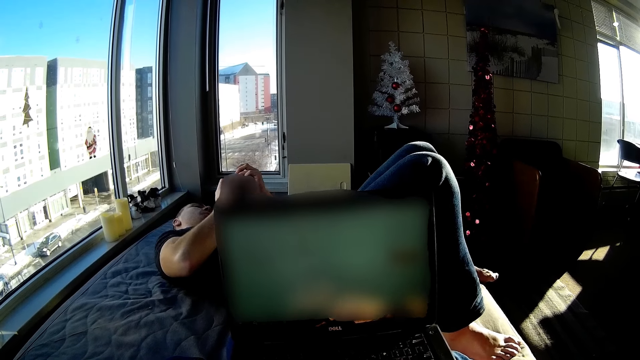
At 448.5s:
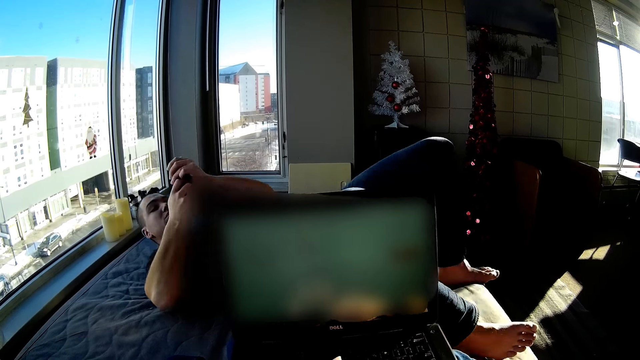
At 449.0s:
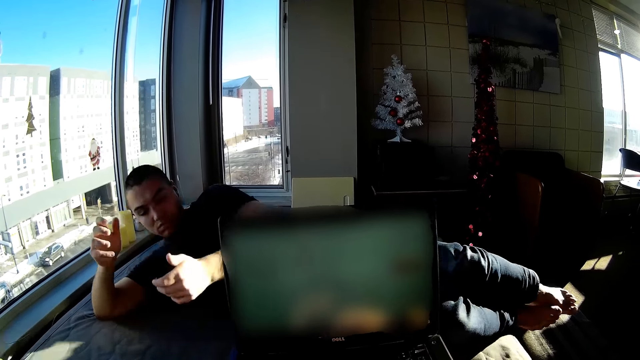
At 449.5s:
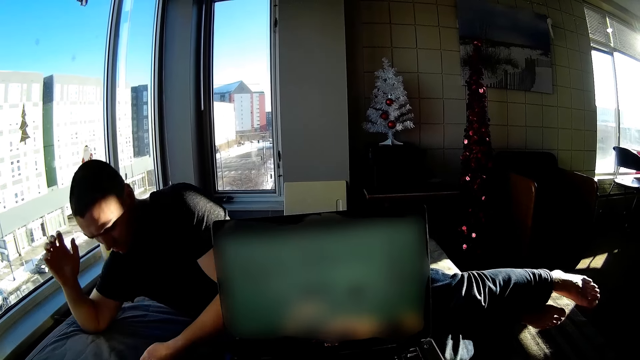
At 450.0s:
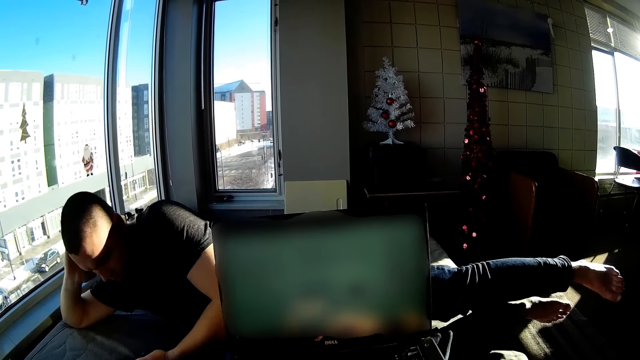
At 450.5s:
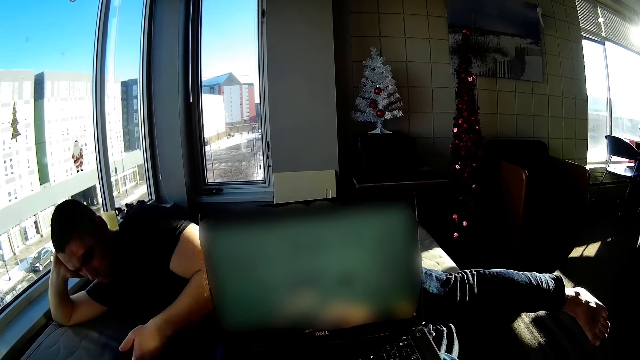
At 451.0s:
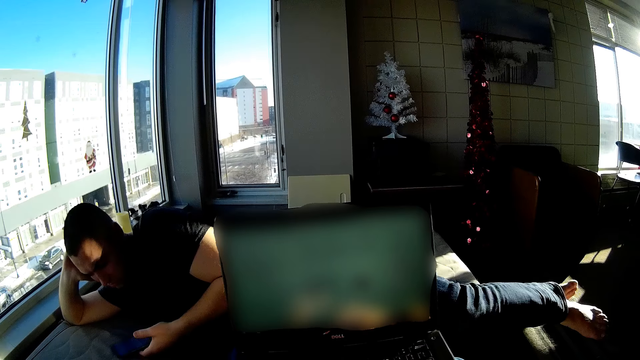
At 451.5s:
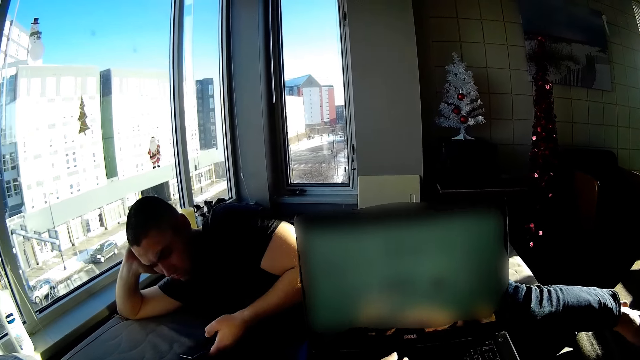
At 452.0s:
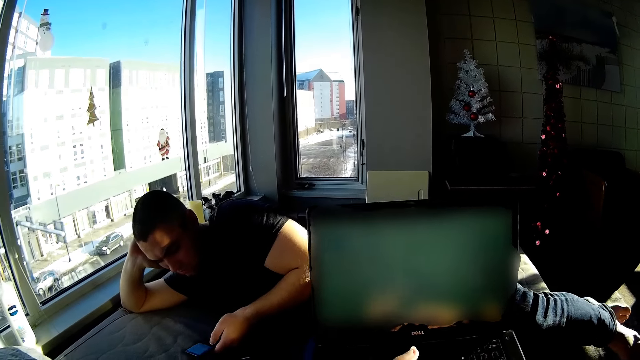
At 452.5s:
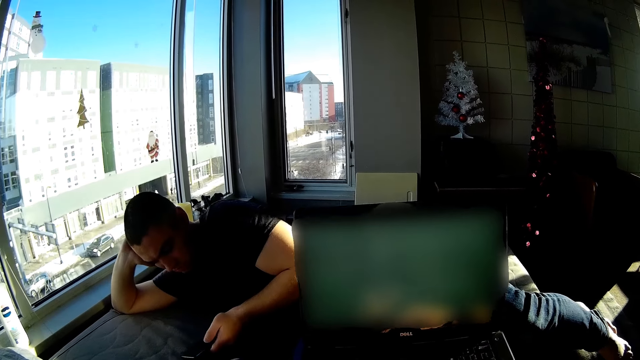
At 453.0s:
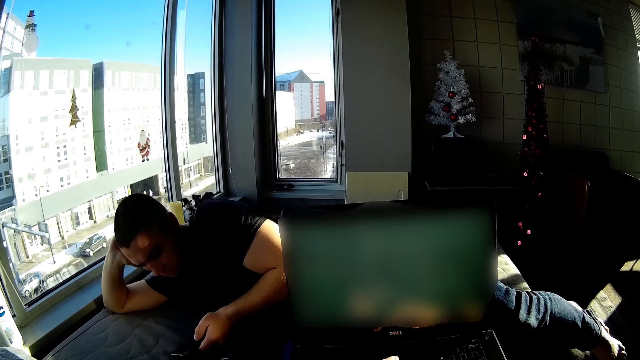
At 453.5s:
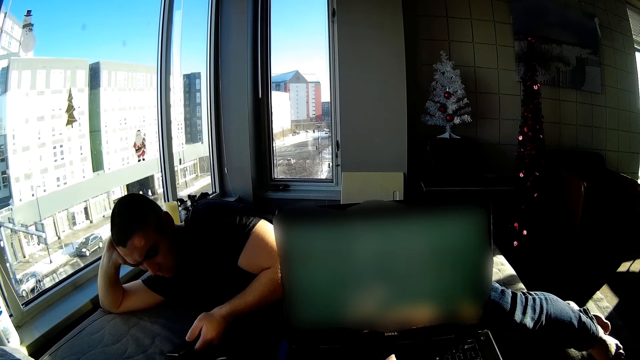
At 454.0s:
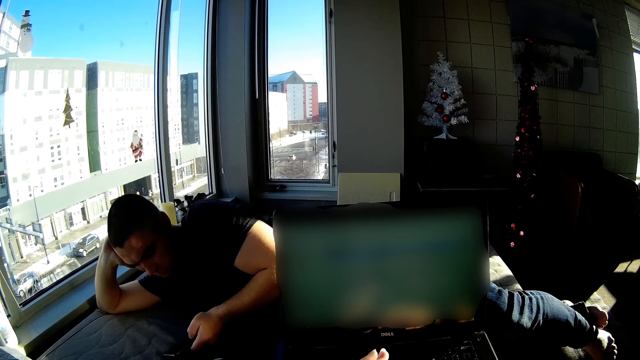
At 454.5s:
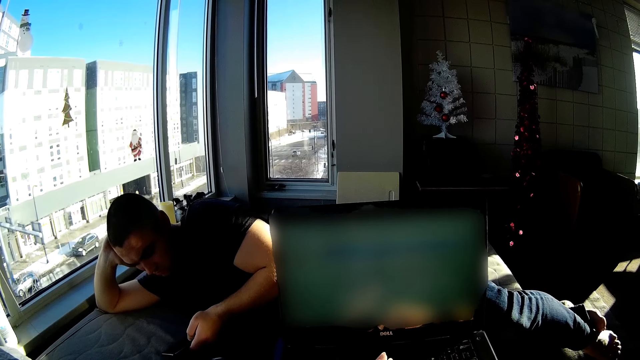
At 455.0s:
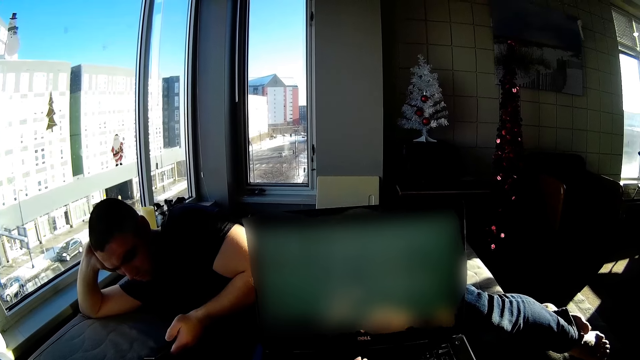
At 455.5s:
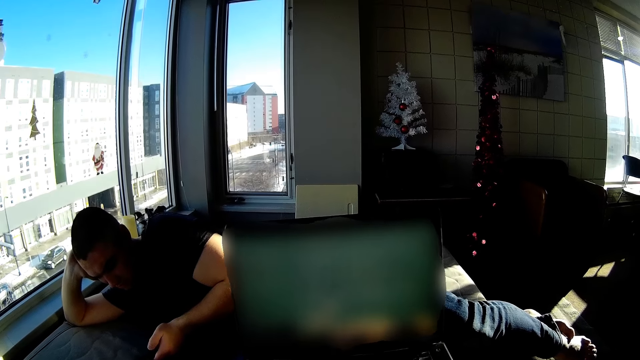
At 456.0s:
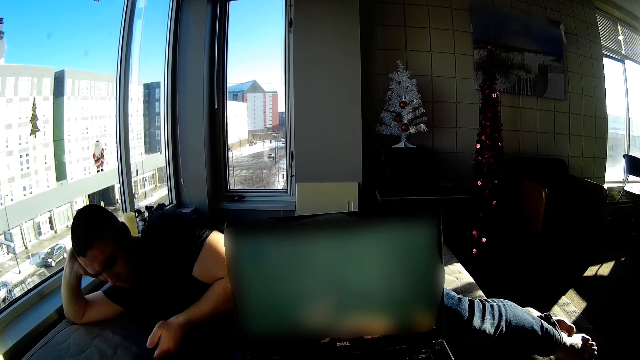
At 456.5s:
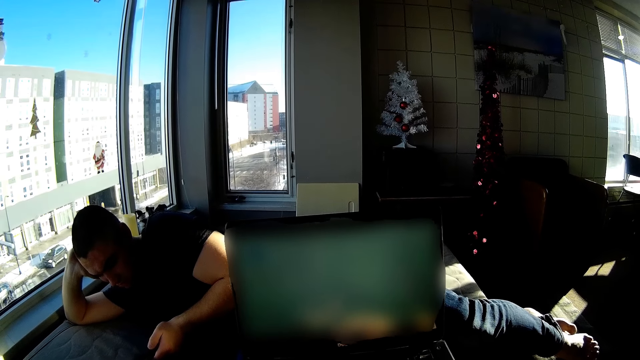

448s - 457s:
A man moves on the bed. The man touches his head. The man operates the mobile phone.

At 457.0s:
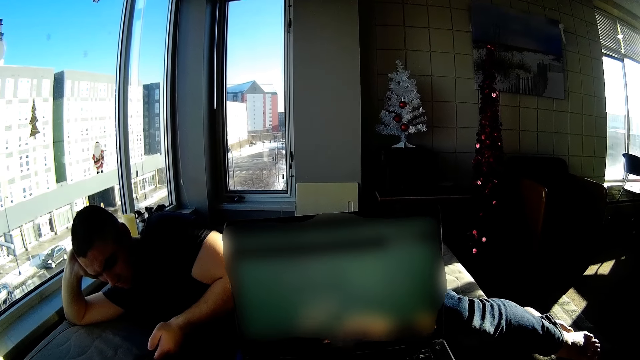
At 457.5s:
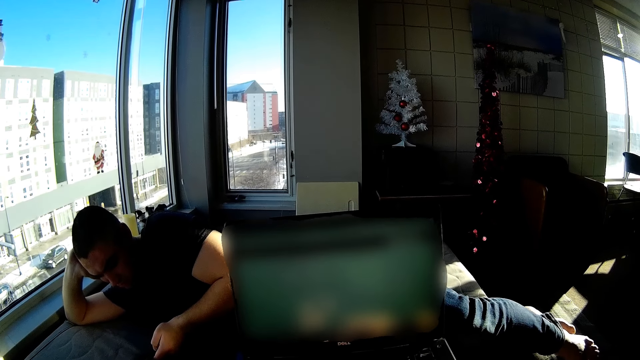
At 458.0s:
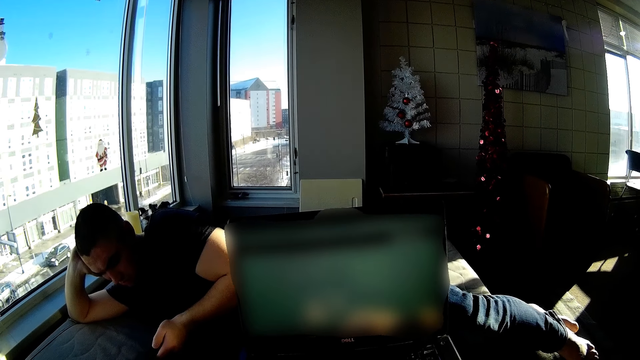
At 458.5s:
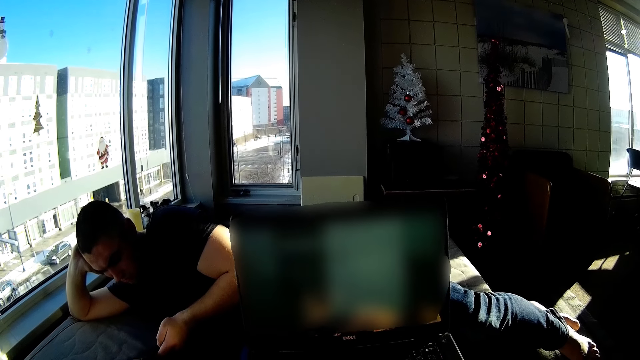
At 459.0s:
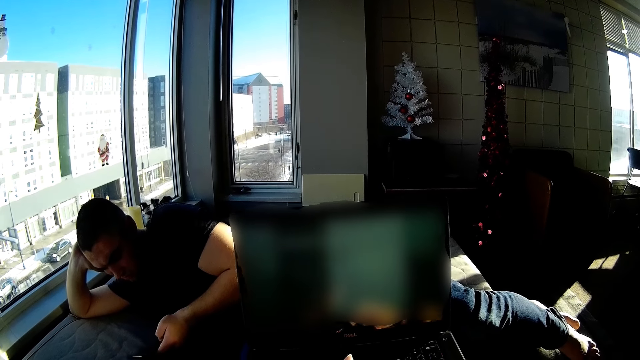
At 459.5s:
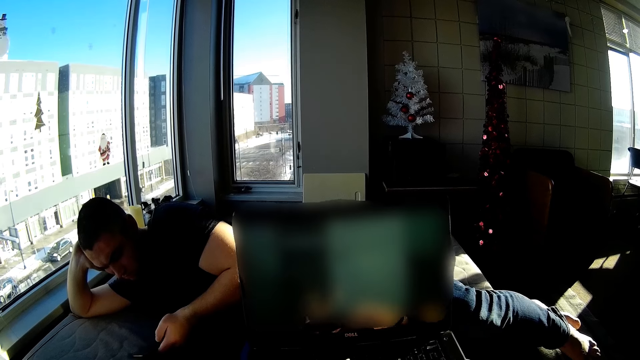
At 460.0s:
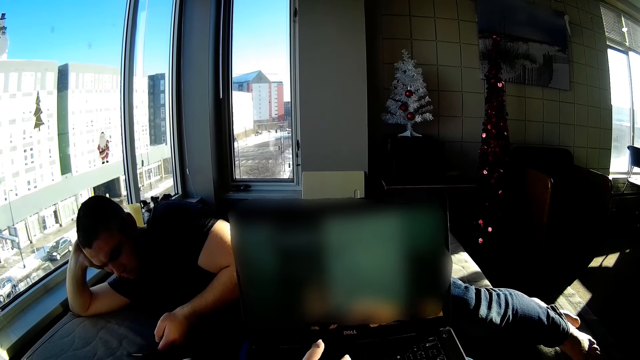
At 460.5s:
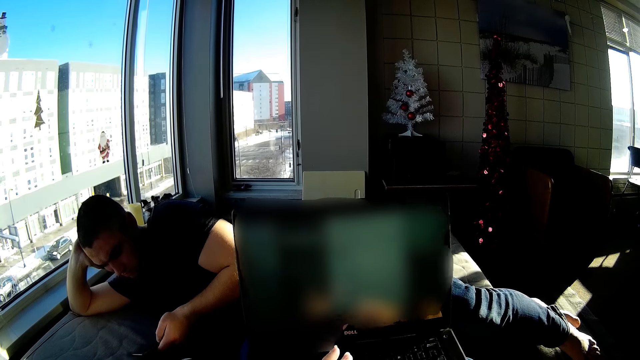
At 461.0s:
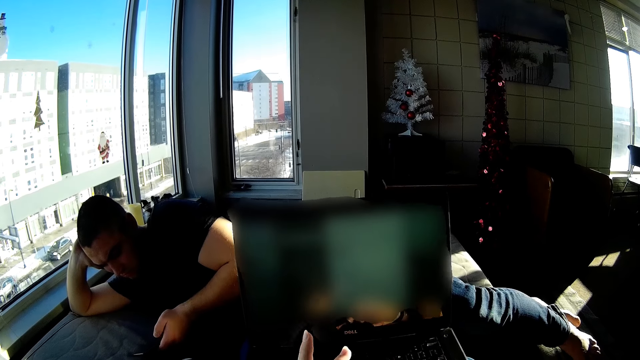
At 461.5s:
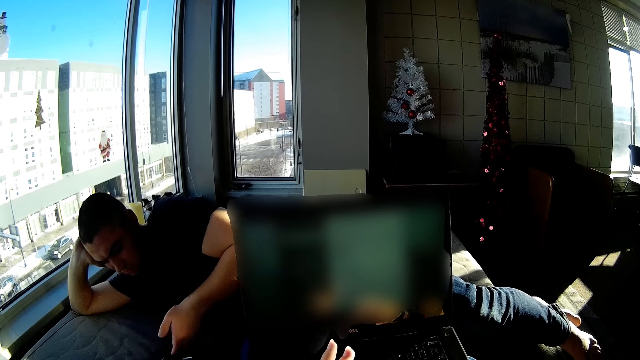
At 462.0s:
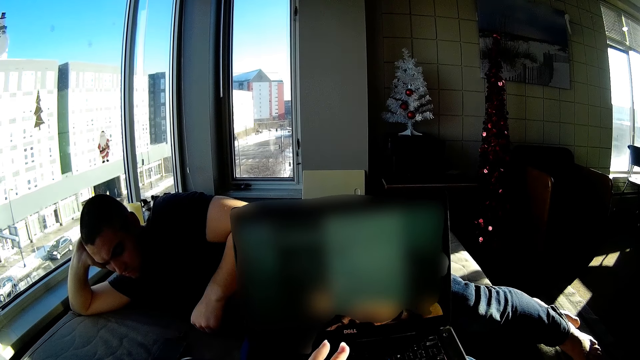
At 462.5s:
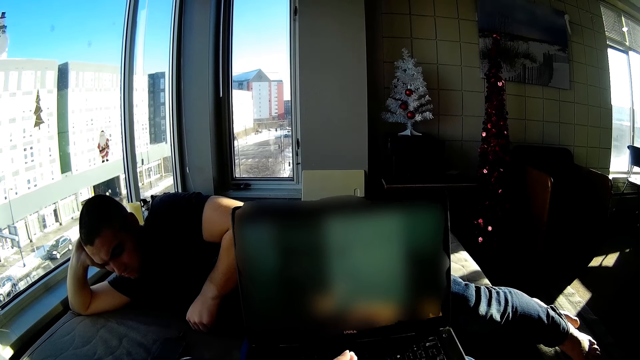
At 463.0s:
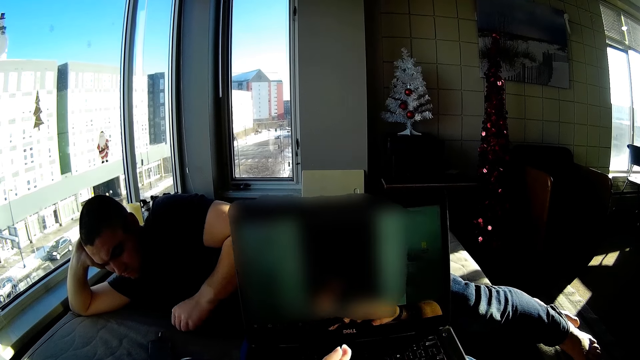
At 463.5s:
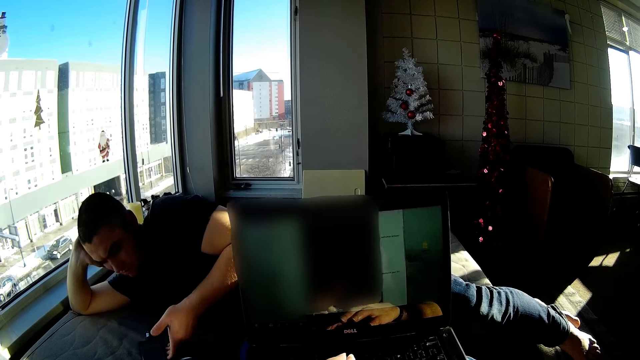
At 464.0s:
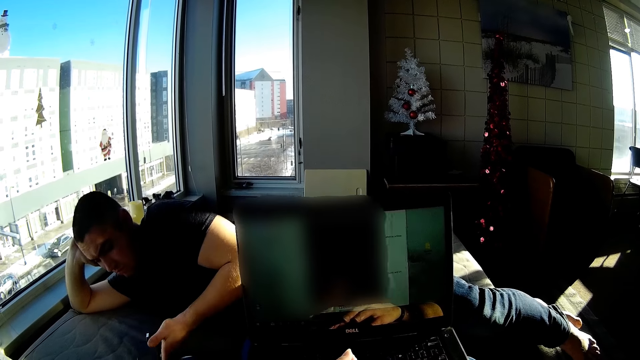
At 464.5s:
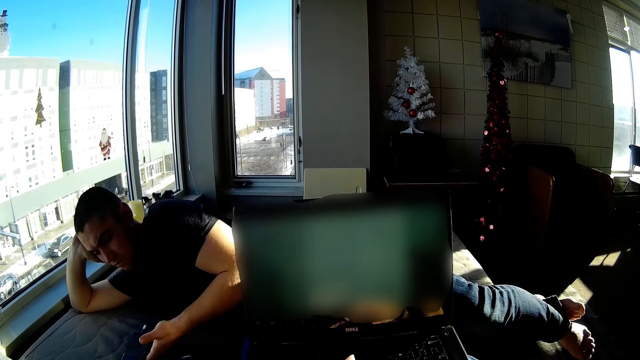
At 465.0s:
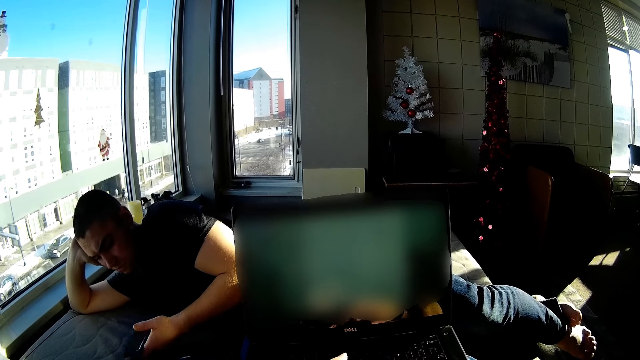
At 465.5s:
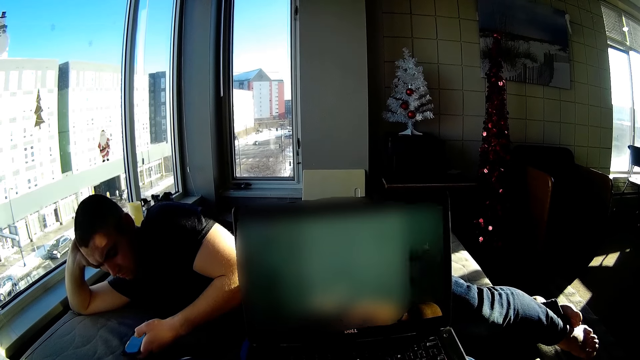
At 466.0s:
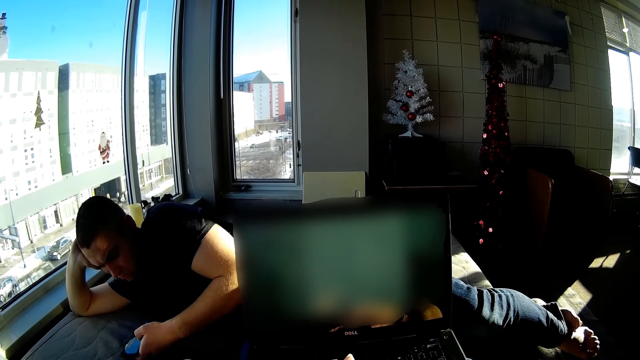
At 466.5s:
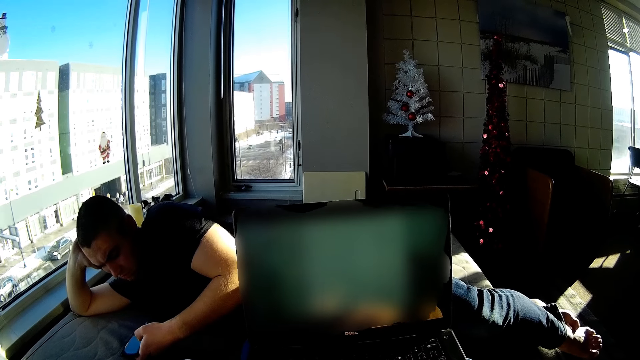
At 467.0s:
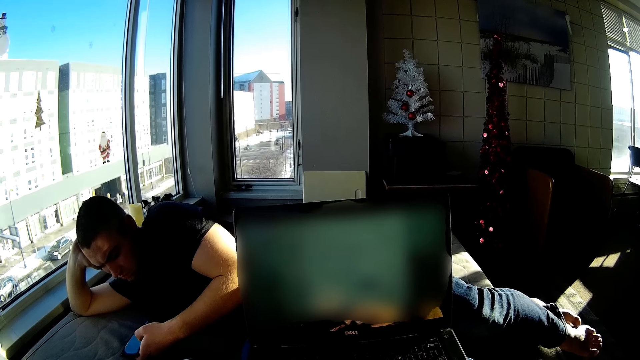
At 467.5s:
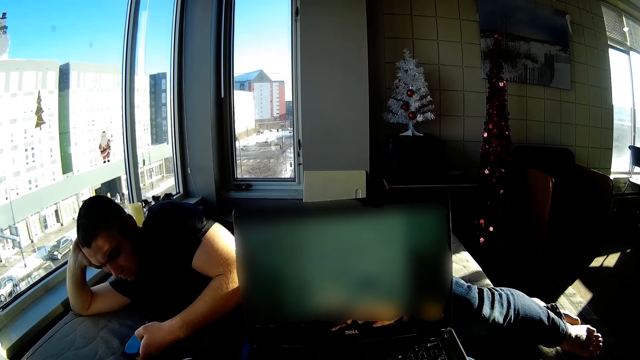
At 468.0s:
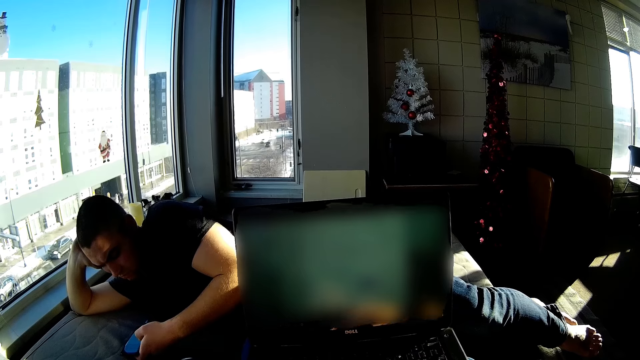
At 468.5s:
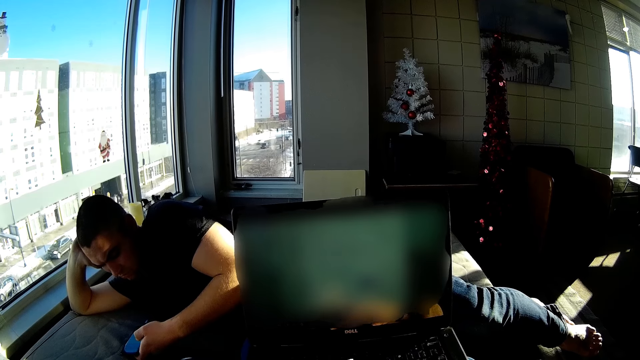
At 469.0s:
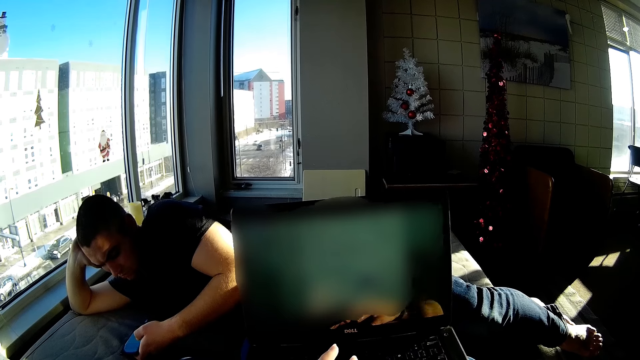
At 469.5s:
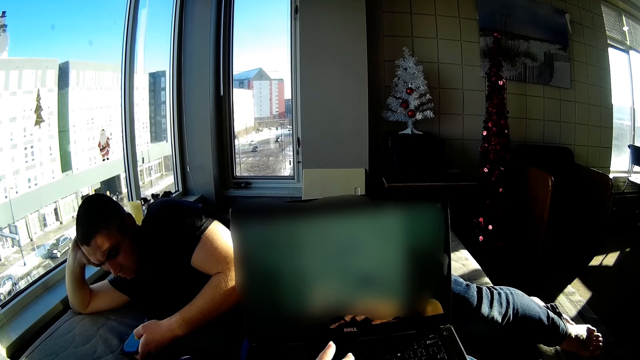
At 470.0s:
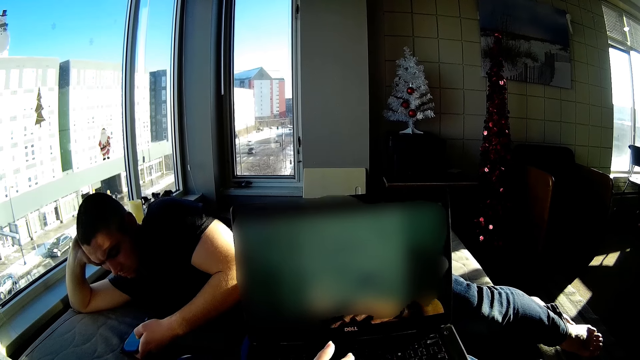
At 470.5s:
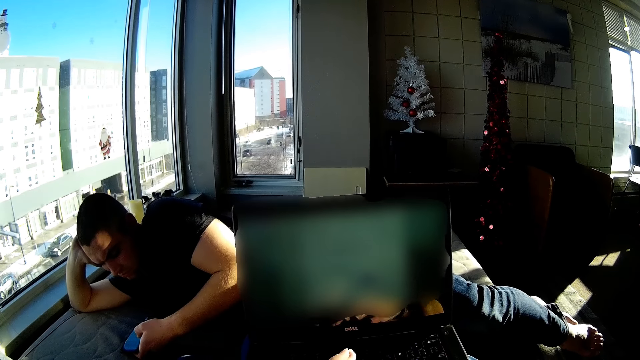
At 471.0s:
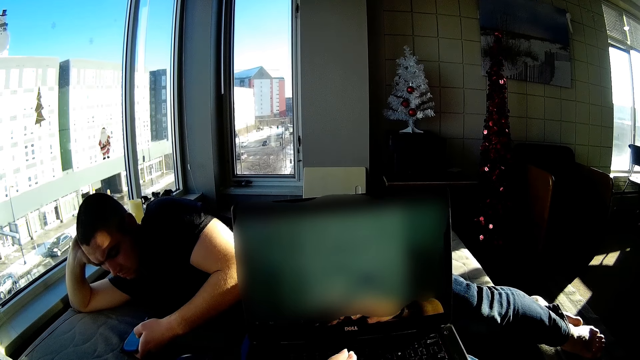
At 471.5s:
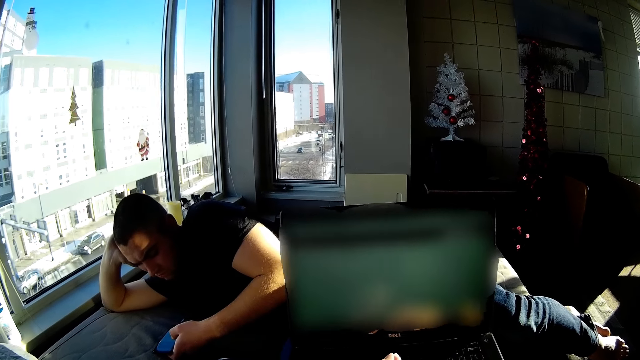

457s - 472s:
A man operates the mobile phone. The man puts the mobile phone on the bed. The man picks up the mobile phone on the bed. The man scrolls the phone. The camera wearer looks around. They operate a laptop.
